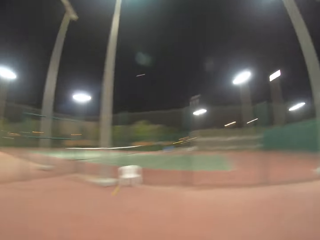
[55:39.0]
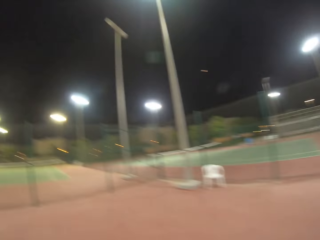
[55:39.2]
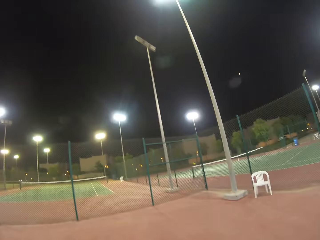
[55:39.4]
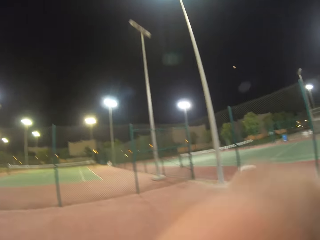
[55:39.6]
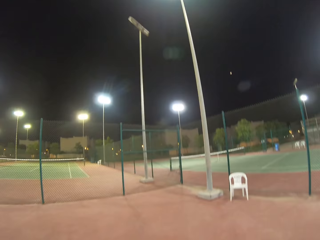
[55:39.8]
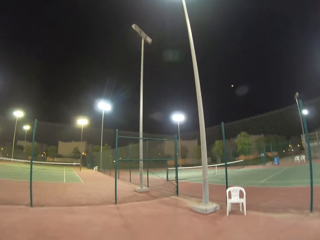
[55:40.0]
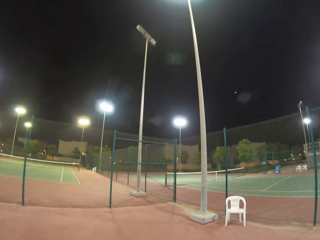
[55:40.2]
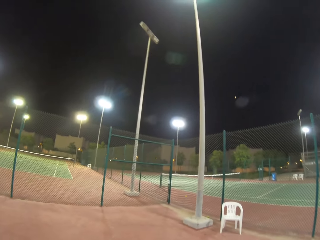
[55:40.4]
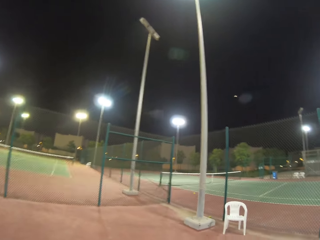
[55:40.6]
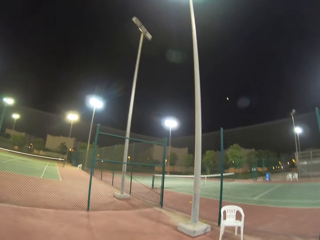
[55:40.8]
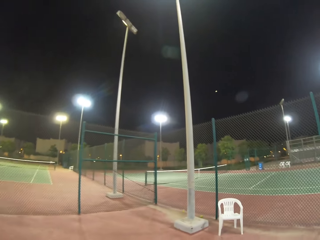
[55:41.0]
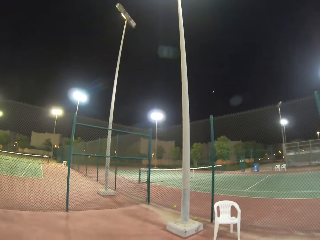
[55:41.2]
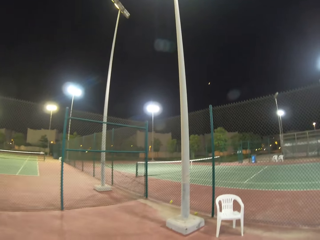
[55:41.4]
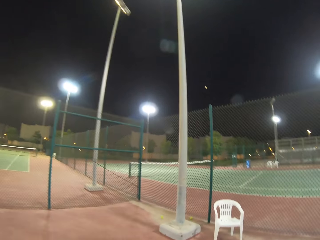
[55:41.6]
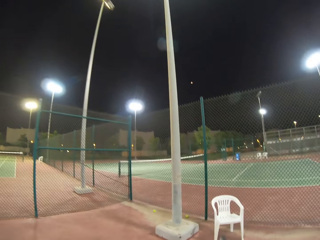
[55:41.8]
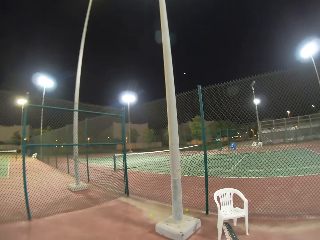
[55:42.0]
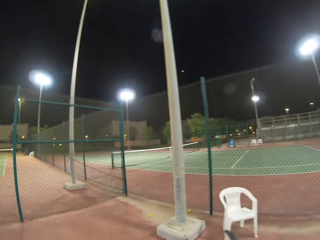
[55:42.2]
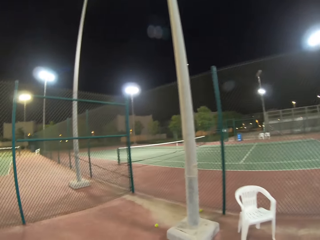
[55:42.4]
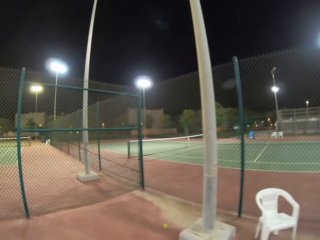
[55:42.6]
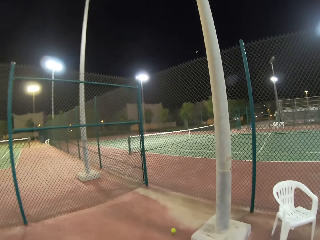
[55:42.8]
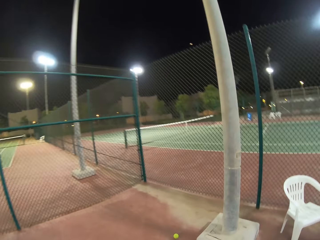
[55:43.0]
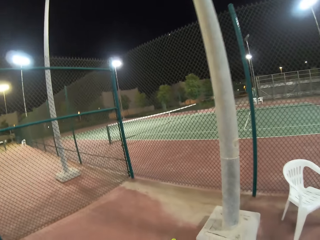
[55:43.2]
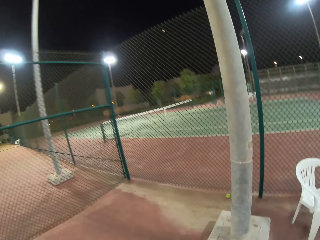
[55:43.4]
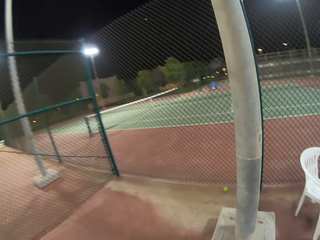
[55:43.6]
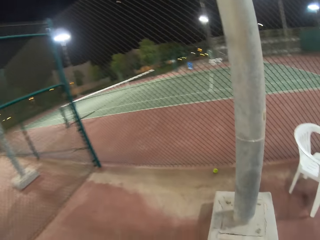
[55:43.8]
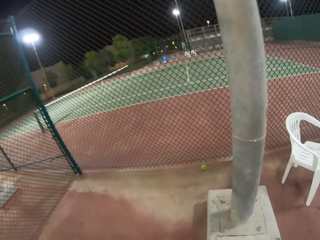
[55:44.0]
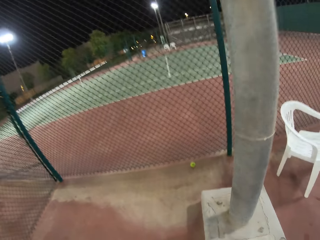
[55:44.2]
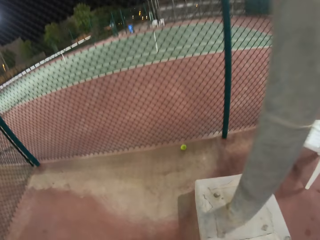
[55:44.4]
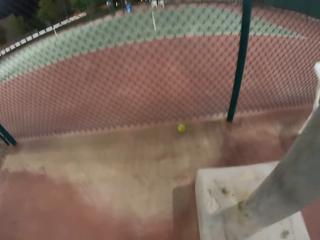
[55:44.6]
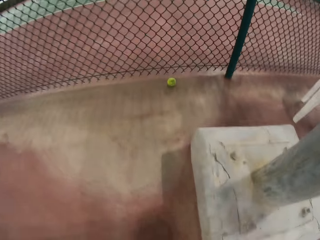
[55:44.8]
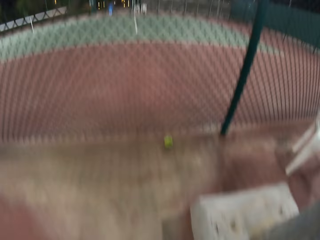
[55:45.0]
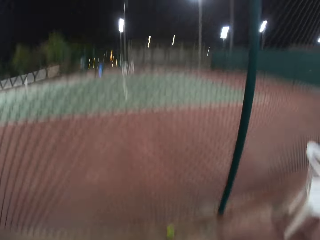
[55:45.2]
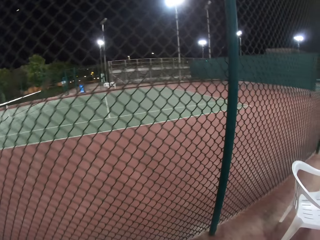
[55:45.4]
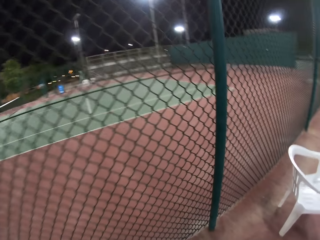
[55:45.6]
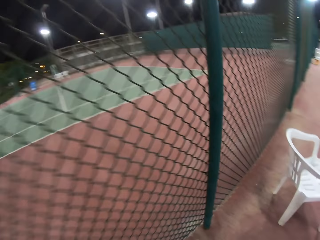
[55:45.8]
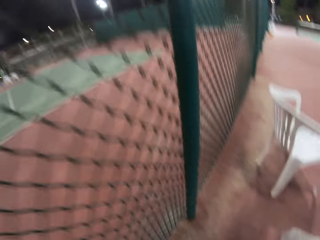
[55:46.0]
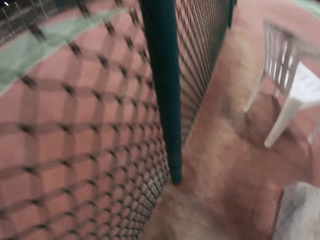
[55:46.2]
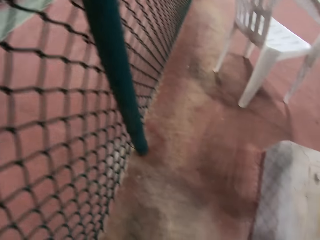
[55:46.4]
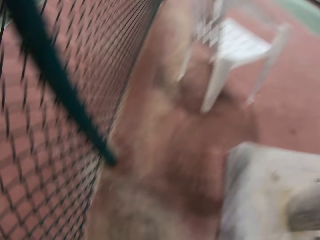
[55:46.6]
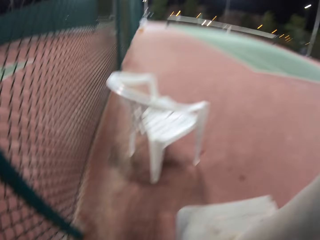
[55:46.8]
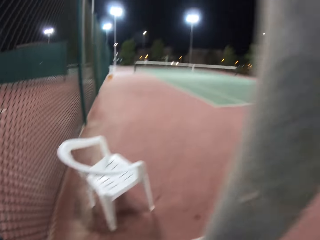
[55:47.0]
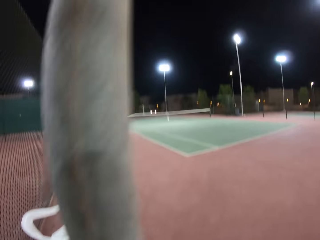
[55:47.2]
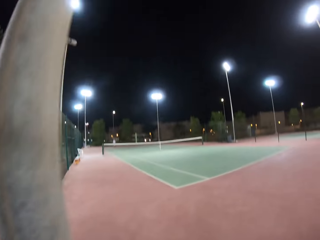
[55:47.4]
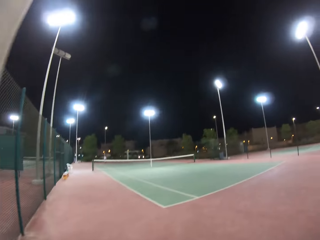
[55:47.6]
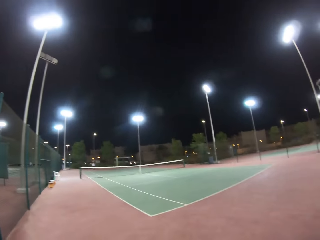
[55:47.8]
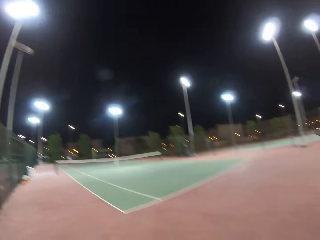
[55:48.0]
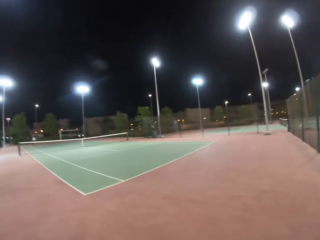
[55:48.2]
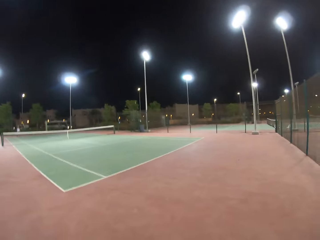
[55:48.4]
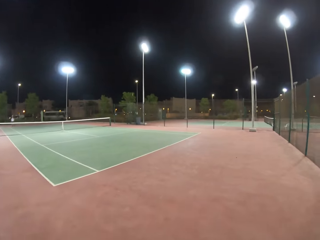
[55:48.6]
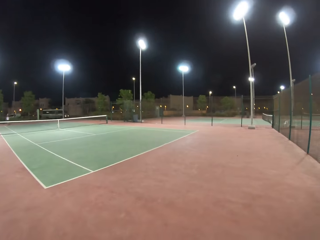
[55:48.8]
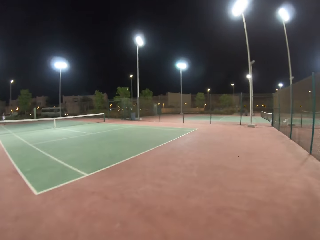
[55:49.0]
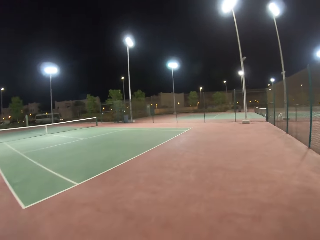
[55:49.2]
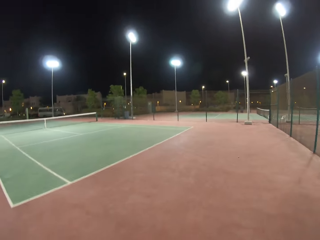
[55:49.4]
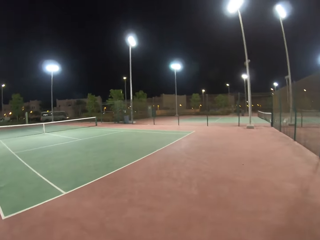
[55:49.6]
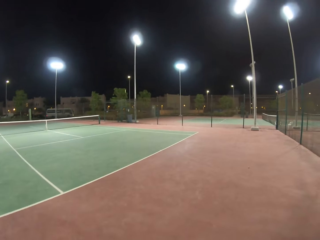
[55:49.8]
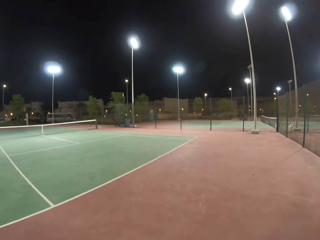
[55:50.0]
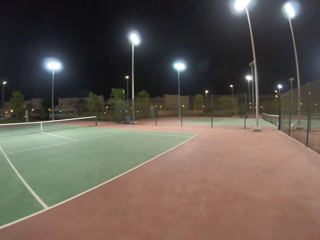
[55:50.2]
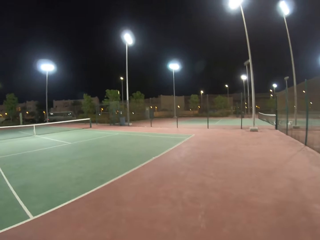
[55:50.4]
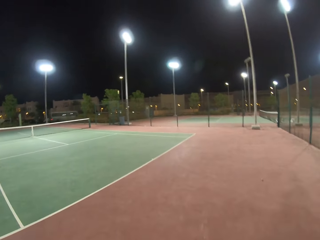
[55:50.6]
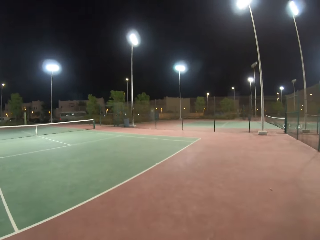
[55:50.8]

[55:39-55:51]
The camera wearer looks in the direction of the tennis ball. He walks towards the tennis ball. He picks up the tennis ball. He walks. He picks up the tennis ball. He walks towards his side of the tennis ball court.

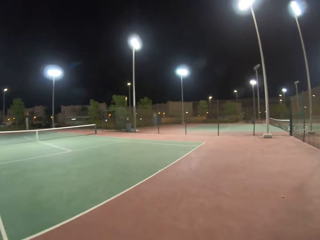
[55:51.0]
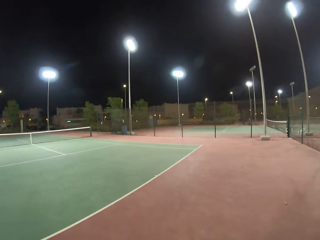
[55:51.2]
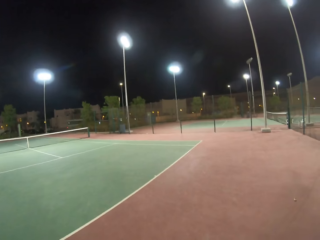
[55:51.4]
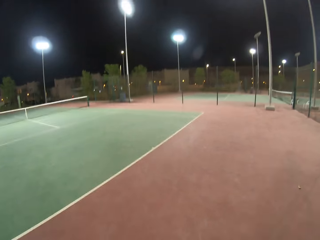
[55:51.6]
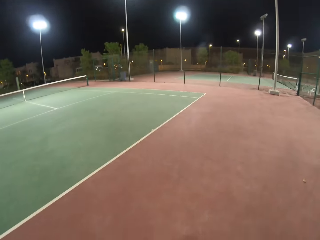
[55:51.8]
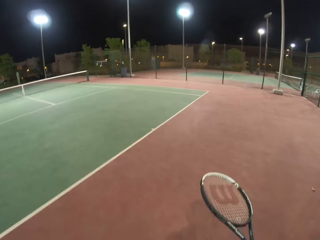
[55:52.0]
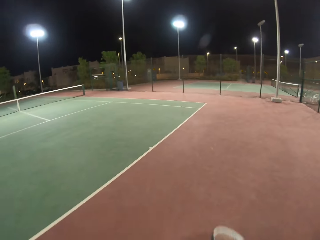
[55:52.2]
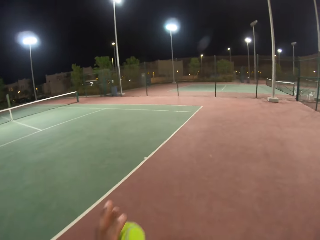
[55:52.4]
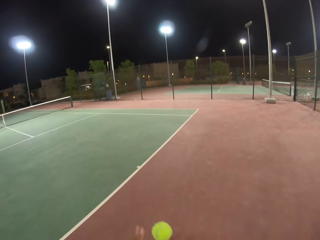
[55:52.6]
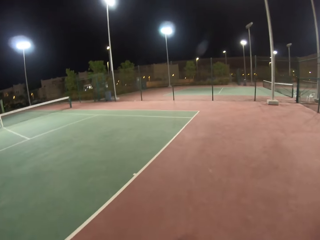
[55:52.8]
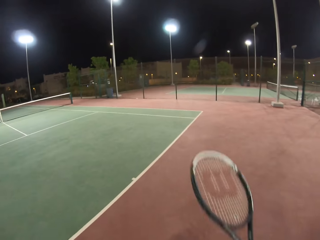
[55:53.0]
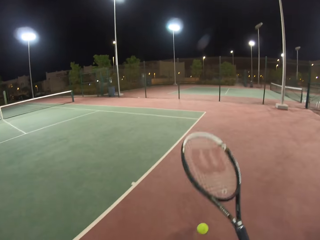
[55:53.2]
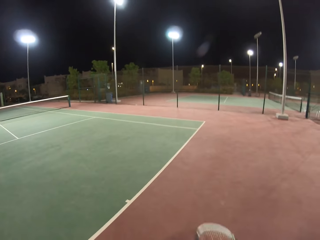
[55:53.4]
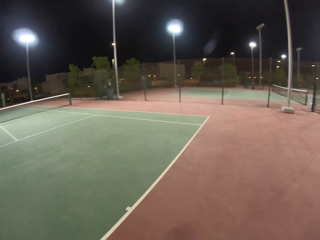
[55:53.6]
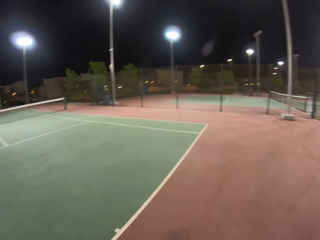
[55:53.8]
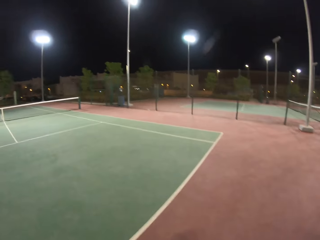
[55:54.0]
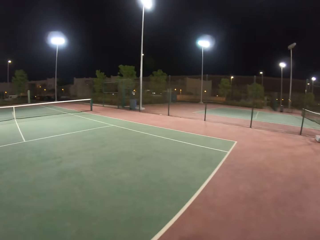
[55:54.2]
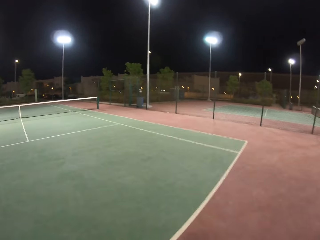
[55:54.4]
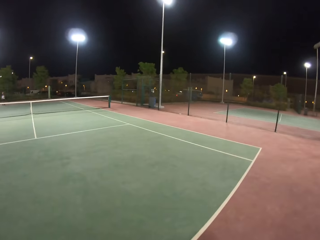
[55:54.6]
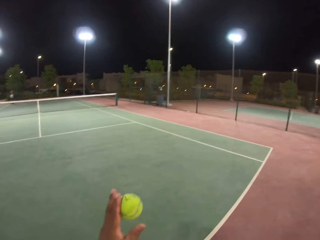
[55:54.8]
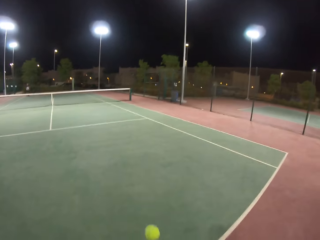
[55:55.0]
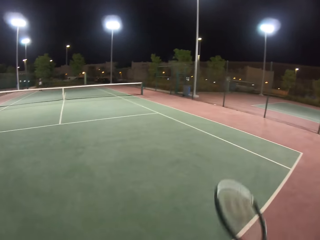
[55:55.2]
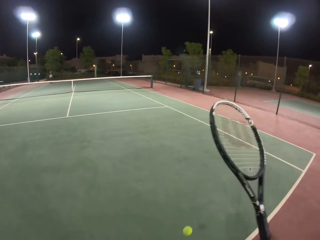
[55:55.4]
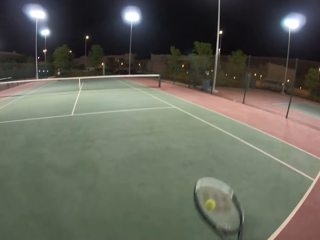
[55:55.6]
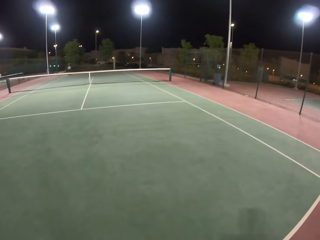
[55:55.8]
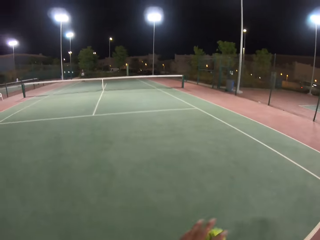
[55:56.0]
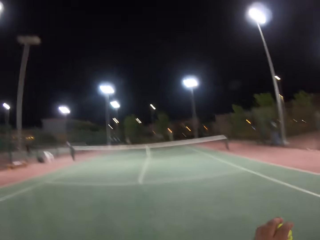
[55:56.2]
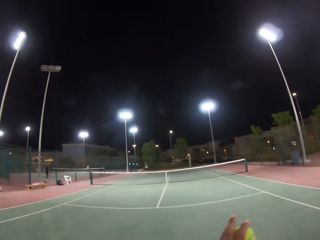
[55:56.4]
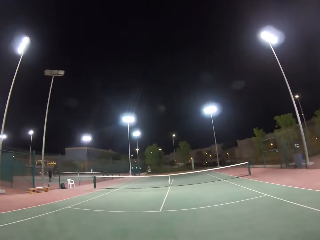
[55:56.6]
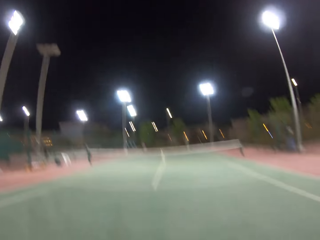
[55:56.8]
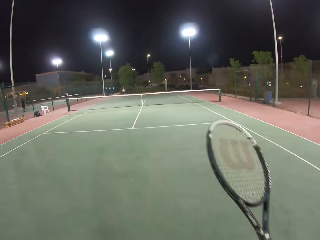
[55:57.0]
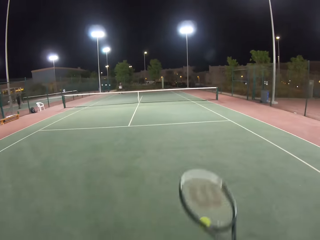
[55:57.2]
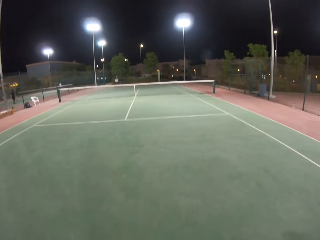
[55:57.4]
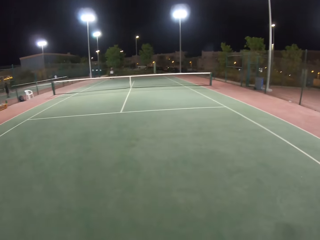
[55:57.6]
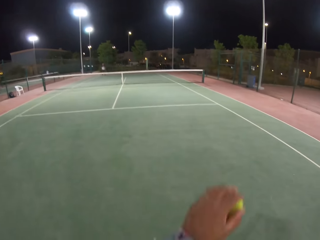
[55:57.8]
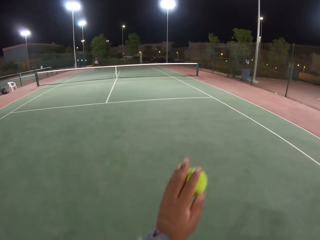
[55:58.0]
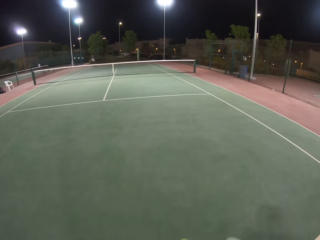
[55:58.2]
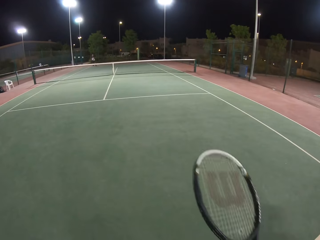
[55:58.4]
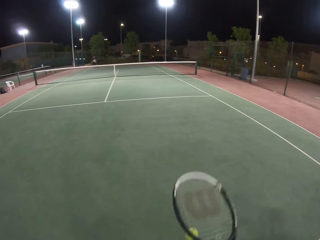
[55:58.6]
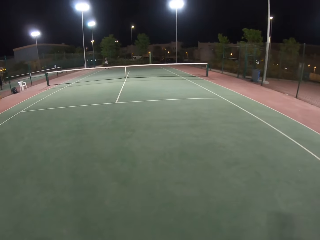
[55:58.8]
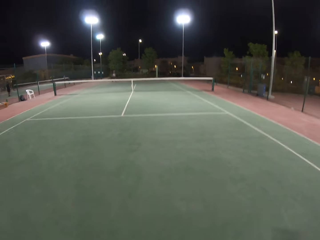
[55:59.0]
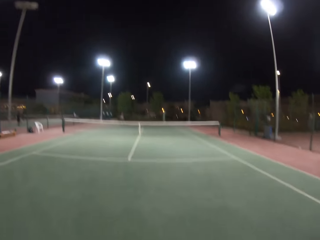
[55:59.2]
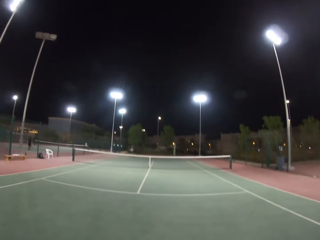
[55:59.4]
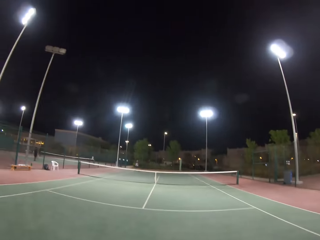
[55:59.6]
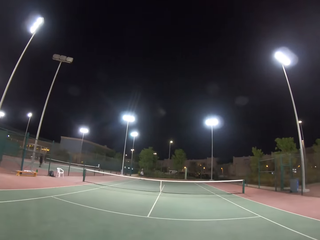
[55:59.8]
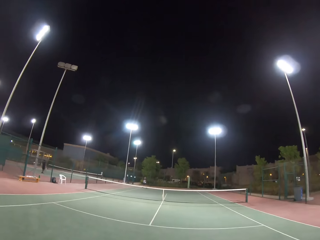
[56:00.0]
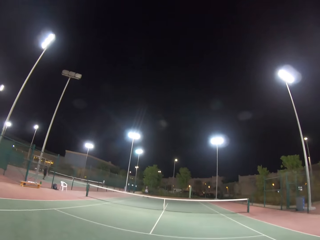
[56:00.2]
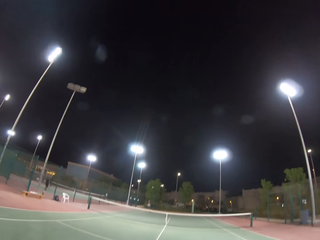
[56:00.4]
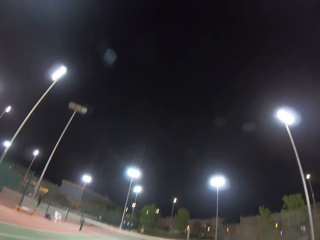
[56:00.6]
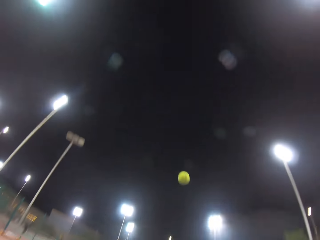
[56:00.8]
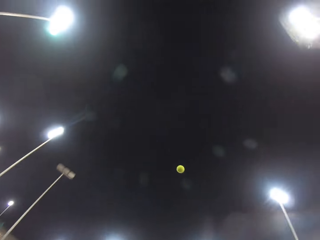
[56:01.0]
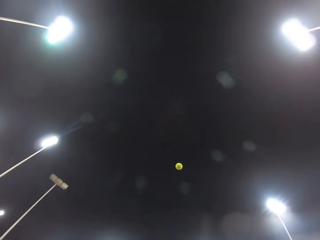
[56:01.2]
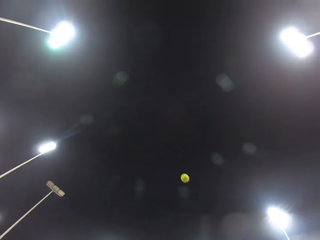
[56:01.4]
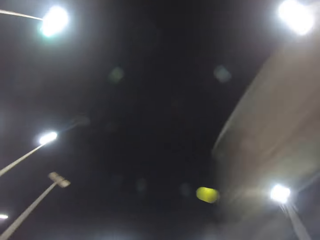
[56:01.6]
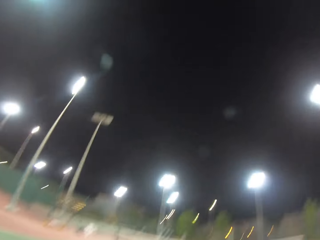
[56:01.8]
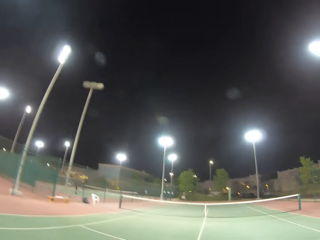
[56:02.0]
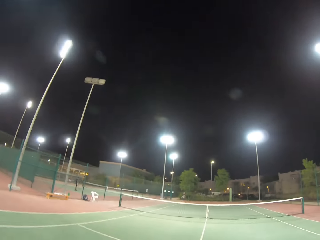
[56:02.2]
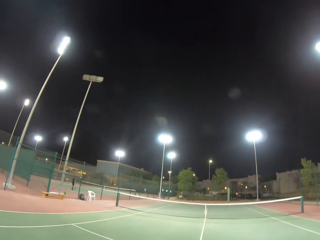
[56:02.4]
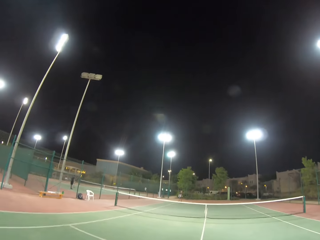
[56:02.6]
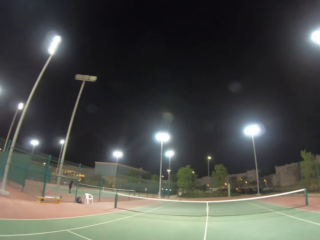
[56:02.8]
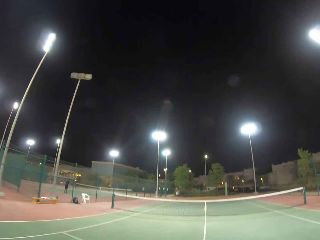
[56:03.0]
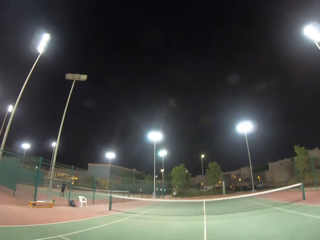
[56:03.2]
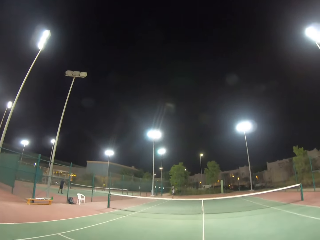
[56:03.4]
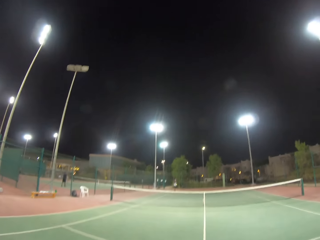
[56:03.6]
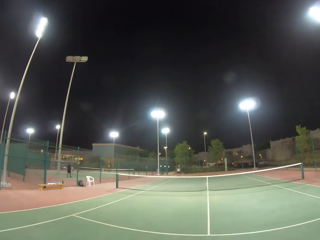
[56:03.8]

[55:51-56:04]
The camera wearer bounces the tennis ball on the floor. They throw the tennis ball in the air and hit the tennis ball towards a man. The man hits the tennis ball towards the camera wearer.
